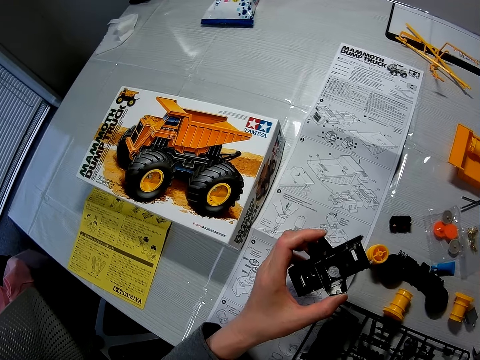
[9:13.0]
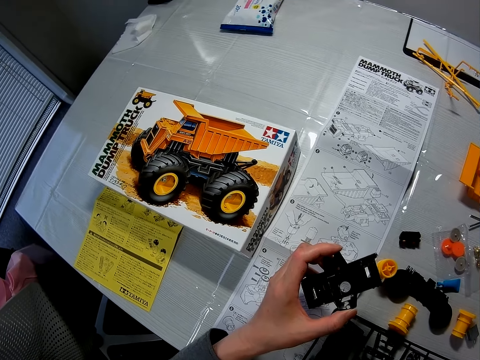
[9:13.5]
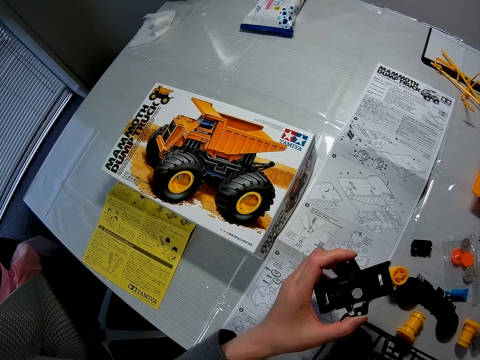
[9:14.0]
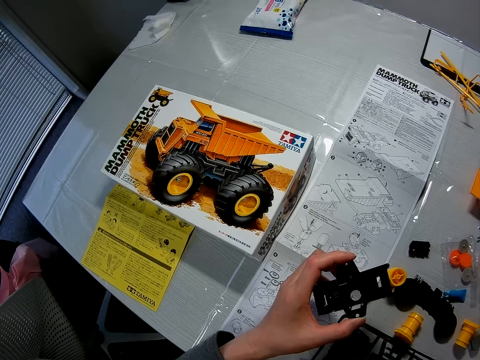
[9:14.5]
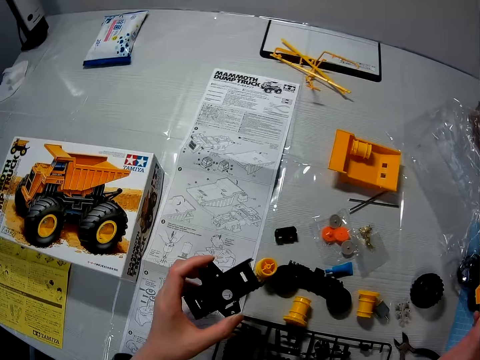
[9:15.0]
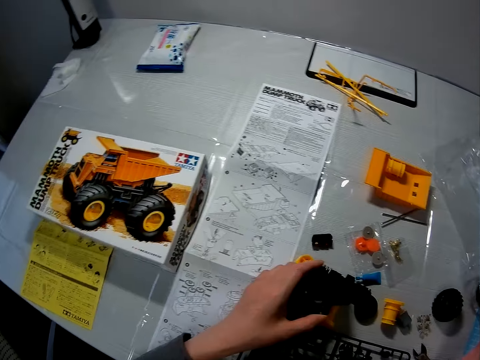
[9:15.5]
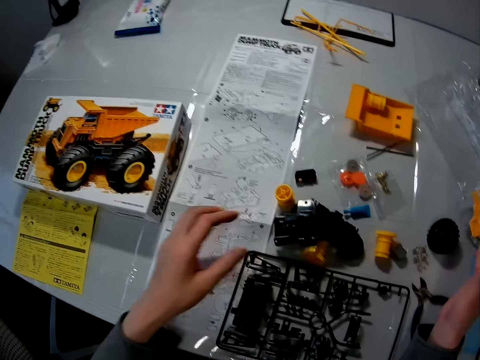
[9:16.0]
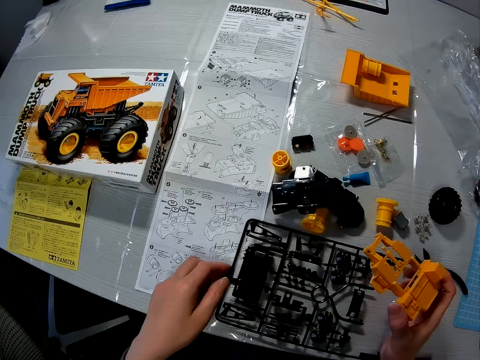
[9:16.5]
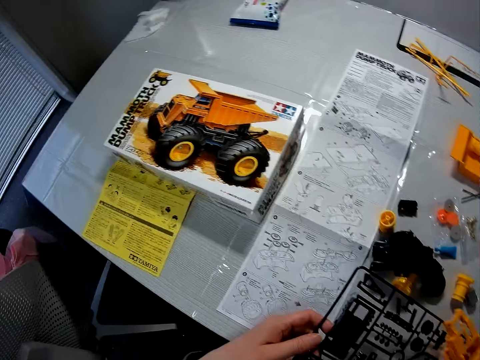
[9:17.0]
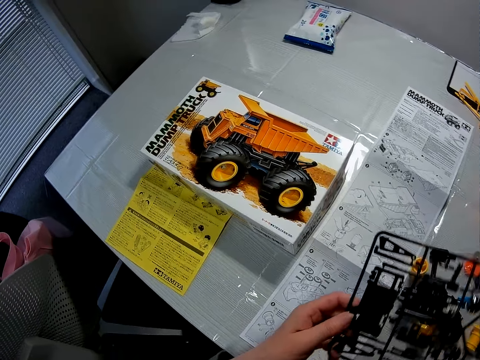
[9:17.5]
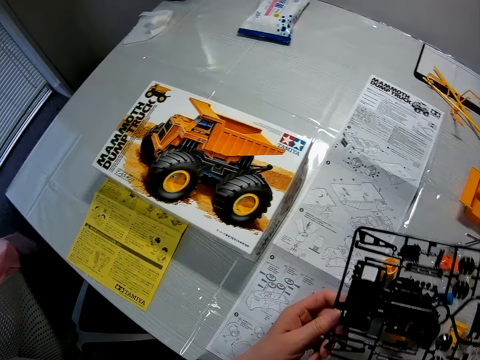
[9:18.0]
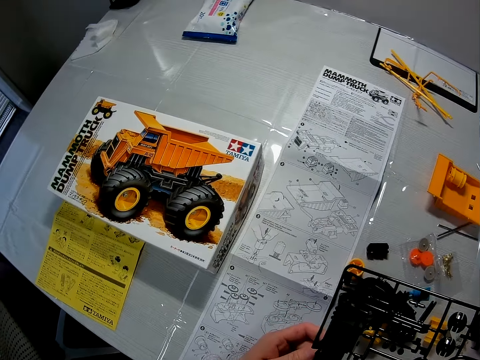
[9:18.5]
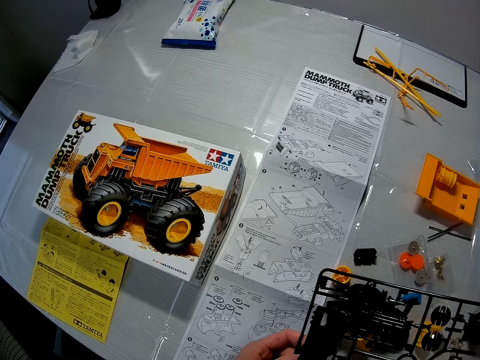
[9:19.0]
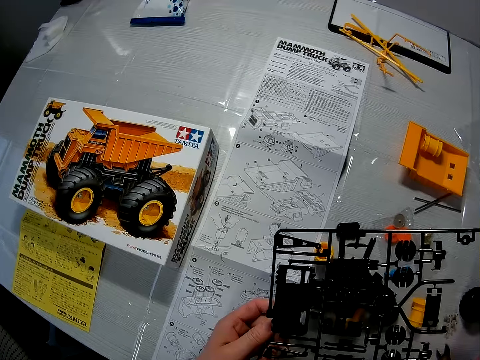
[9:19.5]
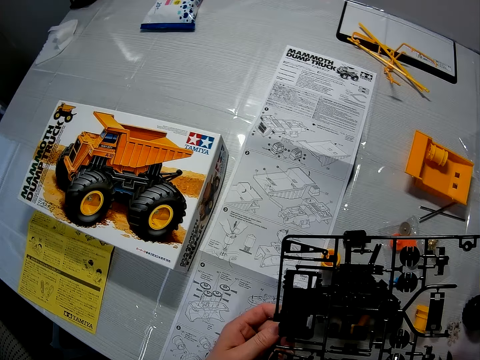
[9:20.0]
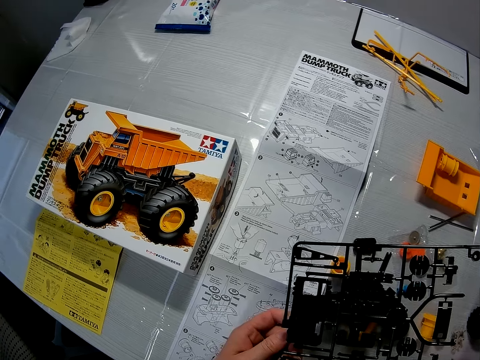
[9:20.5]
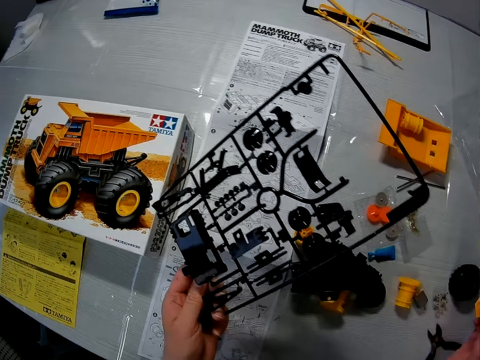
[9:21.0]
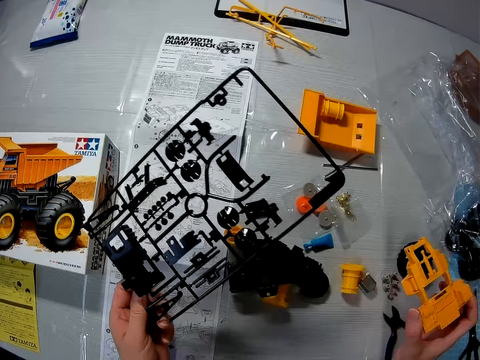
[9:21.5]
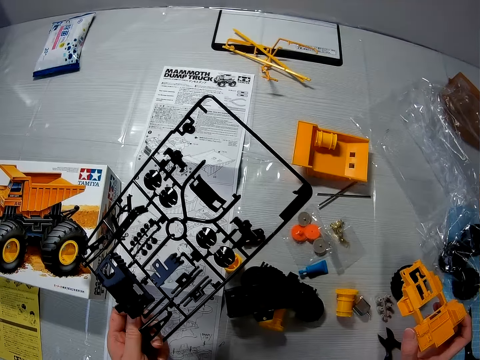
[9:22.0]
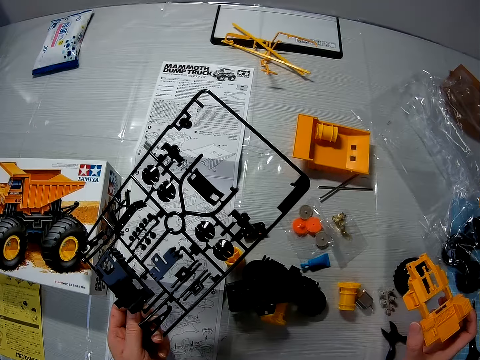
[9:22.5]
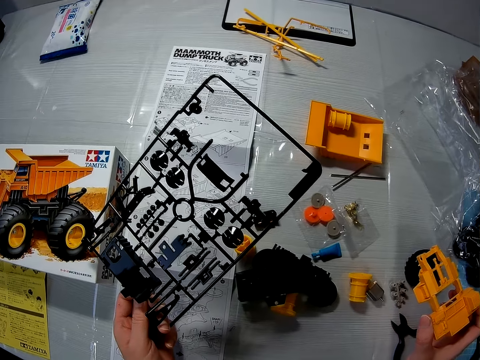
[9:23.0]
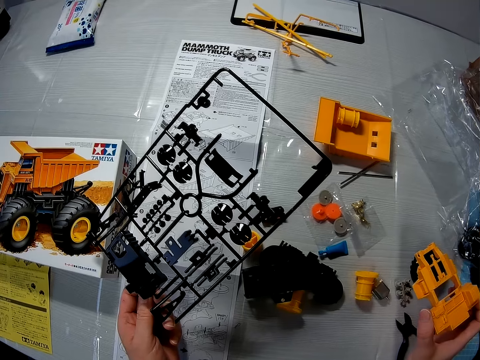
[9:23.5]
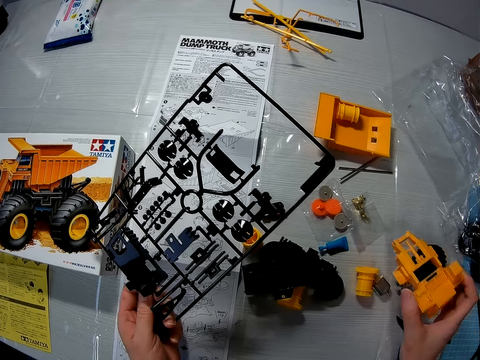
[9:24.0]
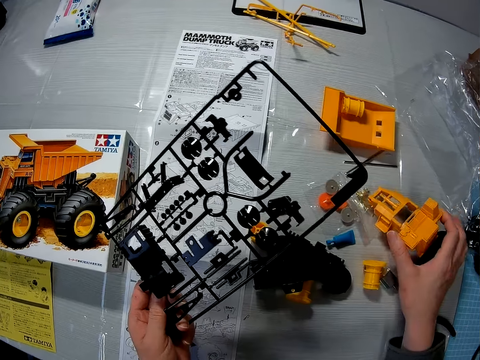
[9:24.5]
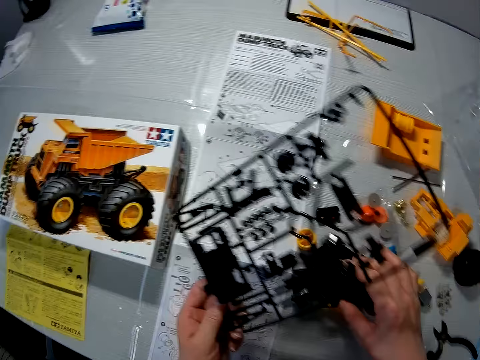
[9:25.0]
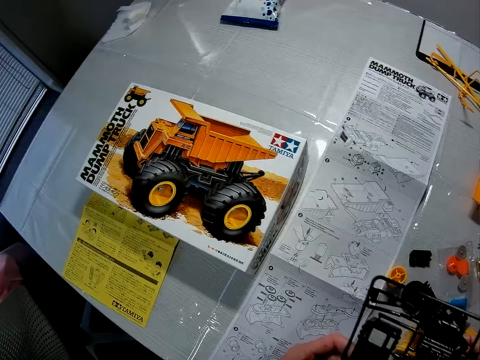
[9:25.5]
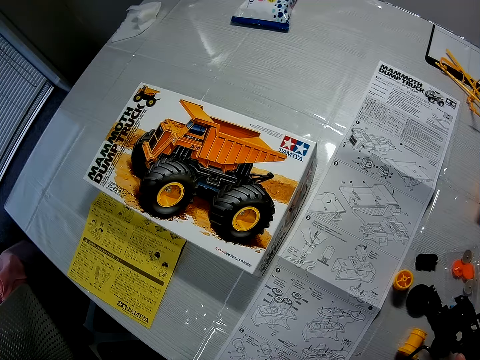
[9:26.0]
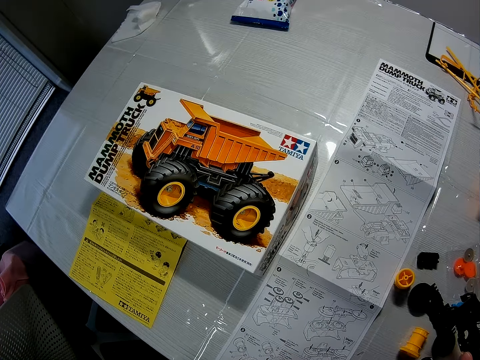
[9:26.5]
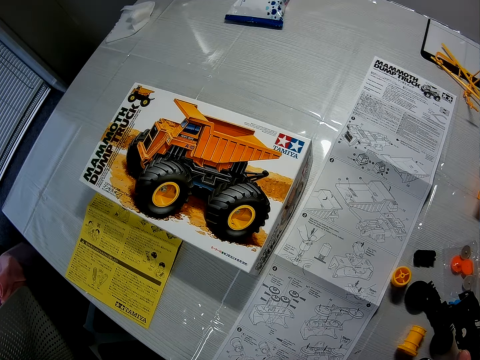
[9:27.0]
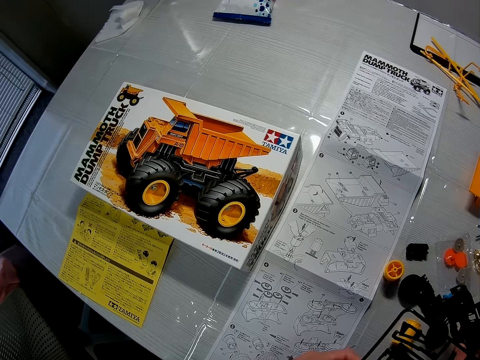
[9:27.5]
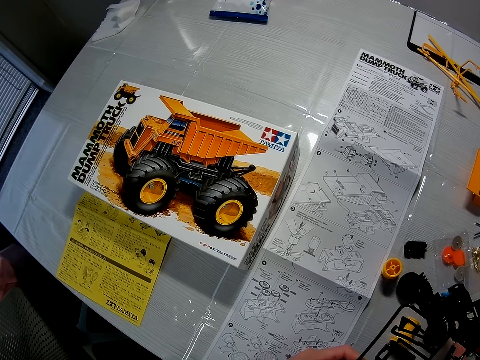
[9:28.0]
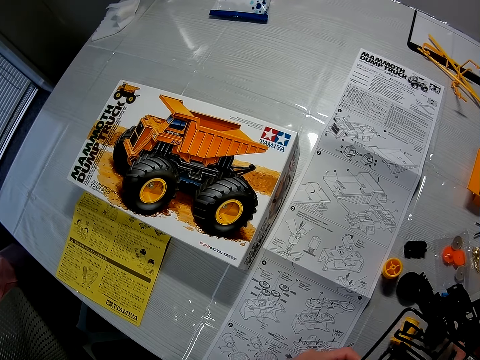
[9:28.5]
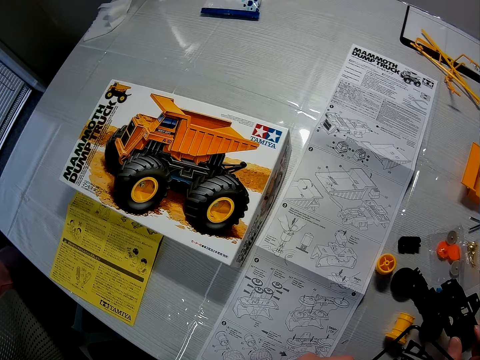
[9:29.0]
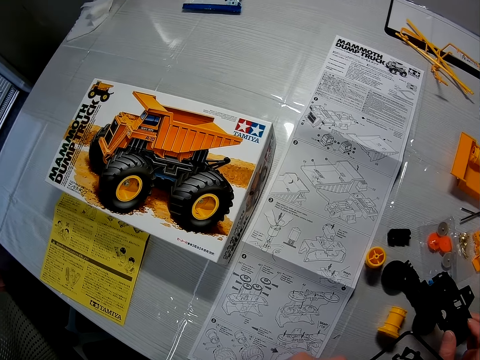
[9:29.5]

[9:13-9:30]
The camera wearer drops the axle of the toy truck on the table with his left hand. He picks up a set of black pieces of the toy truck with his left hand. He holds a pocher pedal. He drops the cab of the toy truck on the table with his right hand. He holds the cab. He picks up the axle of the toy truck with his right hand. He holds the pocher pedal and a bumper.

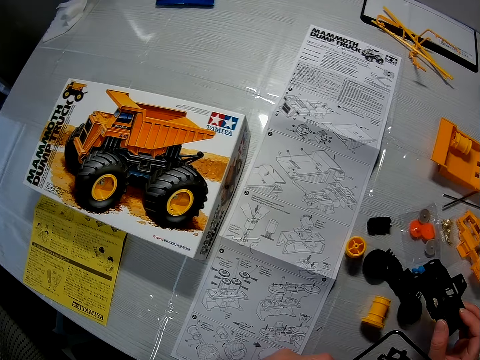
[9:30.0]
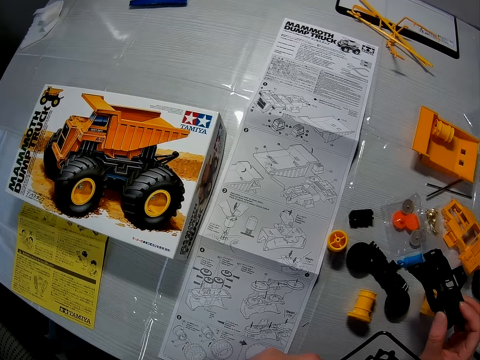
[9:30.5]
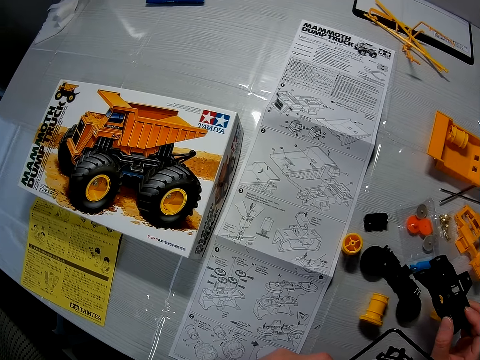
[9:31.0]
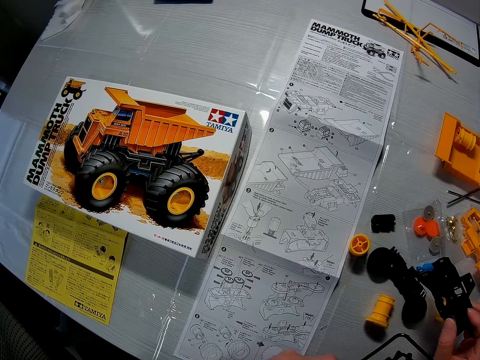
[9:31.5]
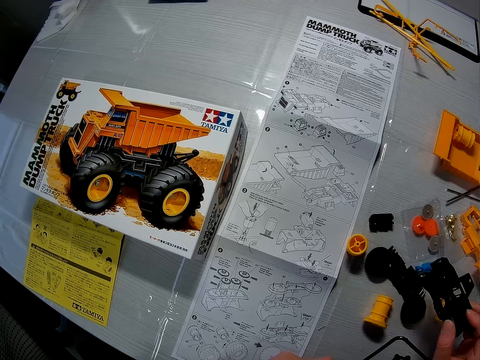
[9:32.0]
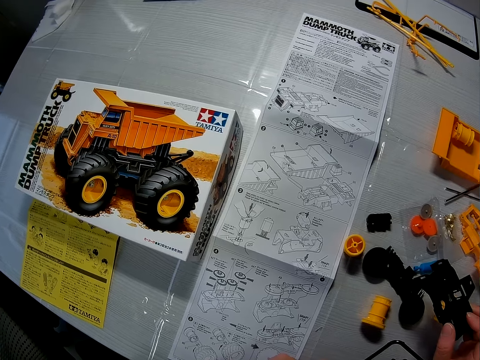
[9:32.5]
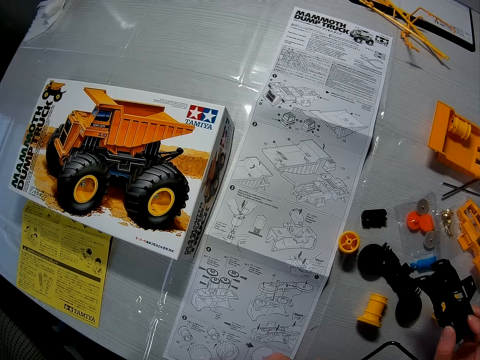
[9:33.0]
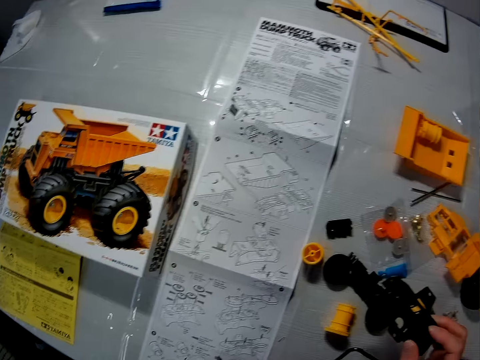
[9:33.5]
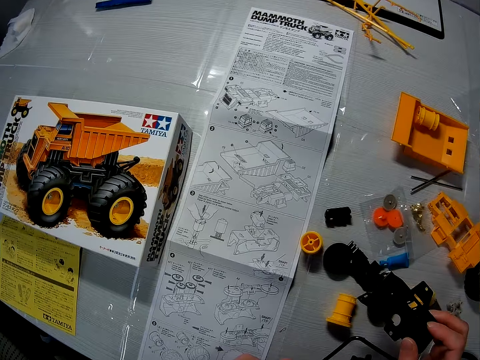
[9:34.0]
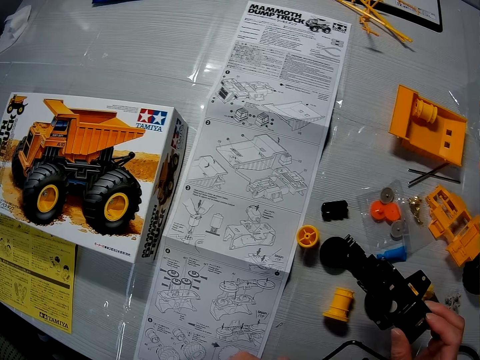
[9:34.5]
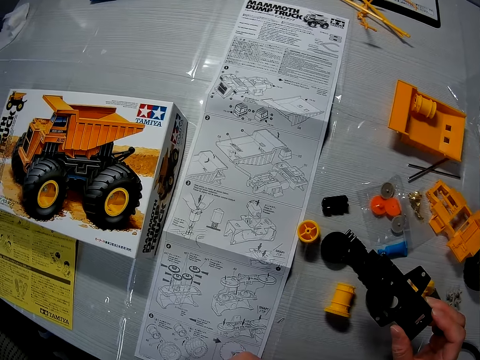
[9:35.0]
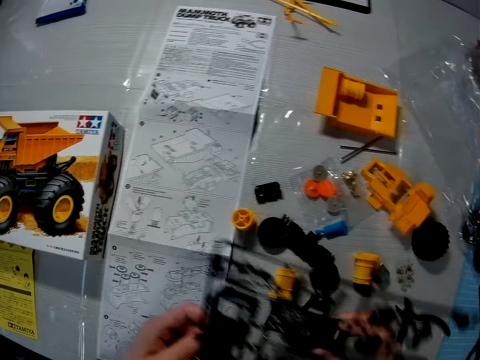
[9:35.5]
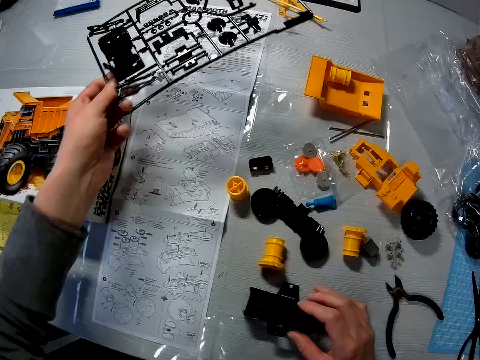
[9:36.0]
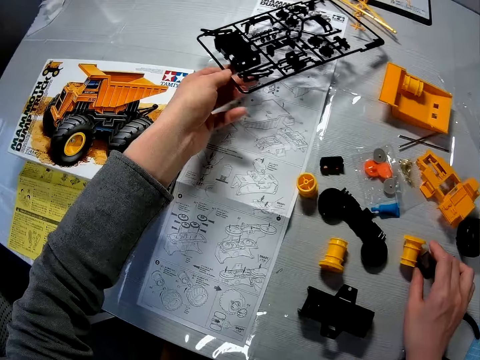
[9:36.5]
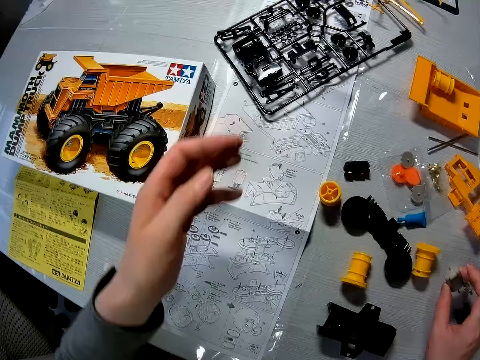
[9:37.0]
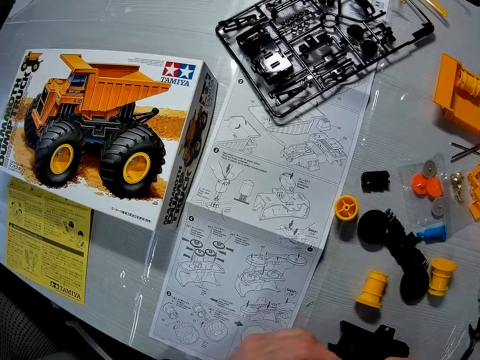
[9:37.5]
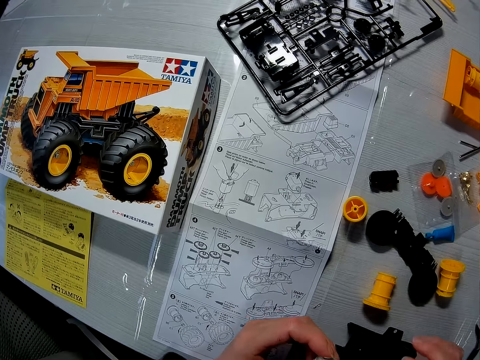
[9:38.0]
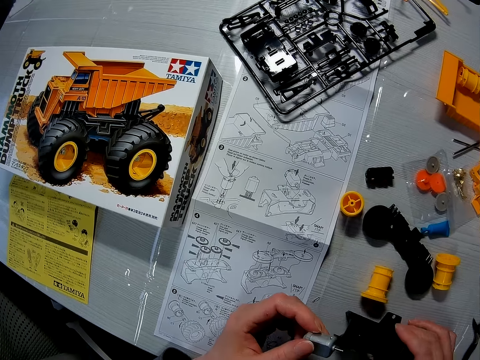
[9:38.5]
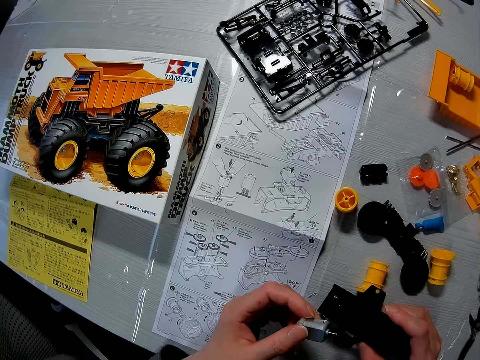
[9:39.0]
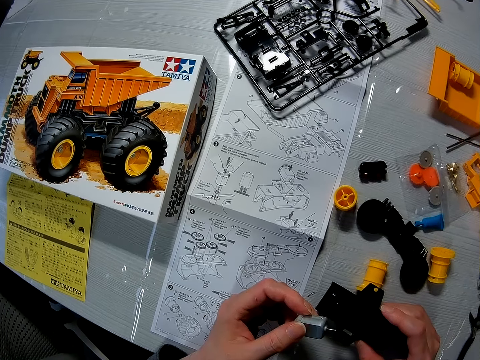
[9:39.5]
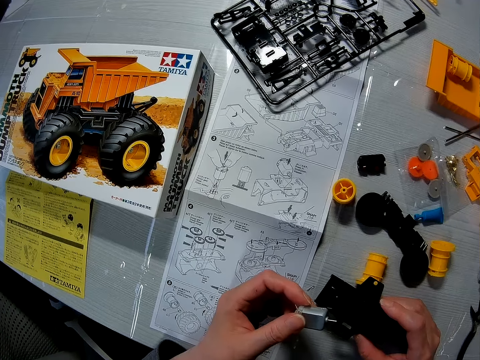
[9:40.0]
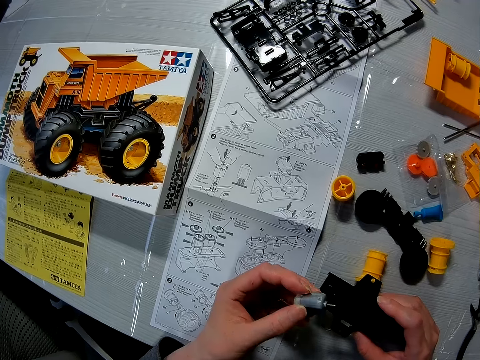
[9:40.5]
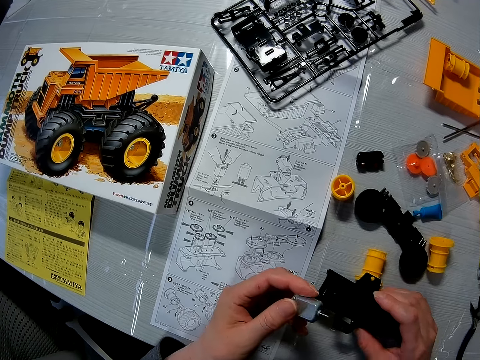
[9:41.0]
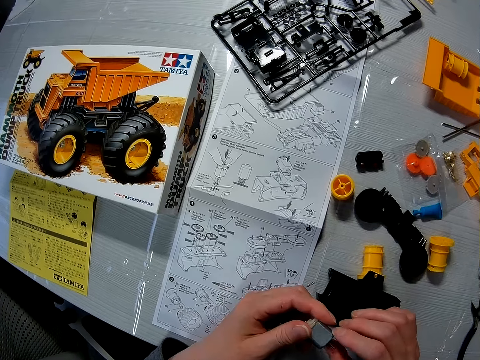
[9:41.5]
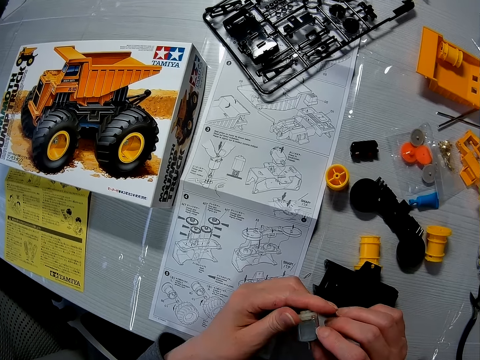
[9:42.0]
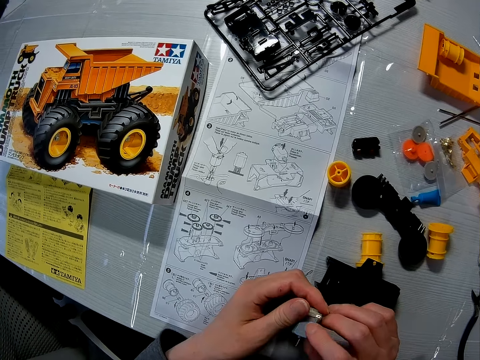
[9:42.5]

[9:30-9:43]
The camera wearer drops the axle of the toy truck on the table with his right hand. He holds the pocher pedal on the table. He drops the set of black pieces of the toy truck on the table with his left hand. He picks up an electric motor on the table with his right hand. He passes the electric motor to his left hand. He picks up the axle of the toy truck with his right hand. He holds the spot tuned brushed motor. He drops the axle of the toy truck on the table with his right hand. He inspects the electric motor rotor in his hands.
